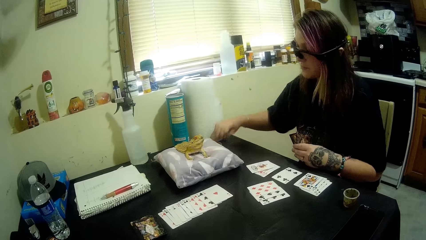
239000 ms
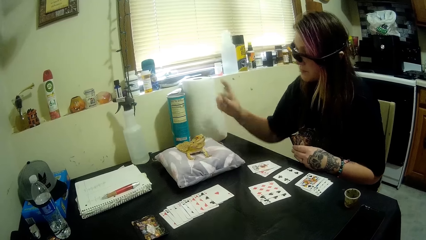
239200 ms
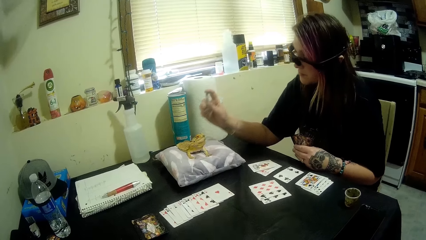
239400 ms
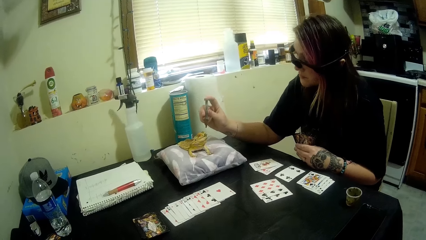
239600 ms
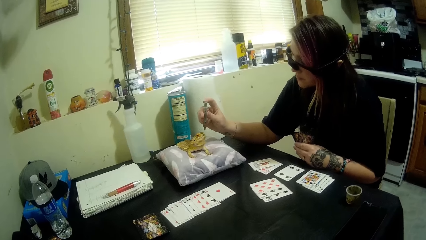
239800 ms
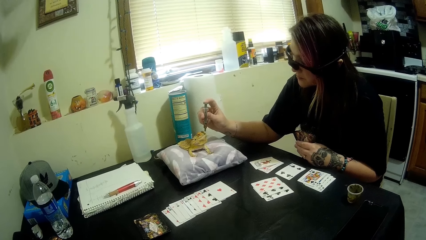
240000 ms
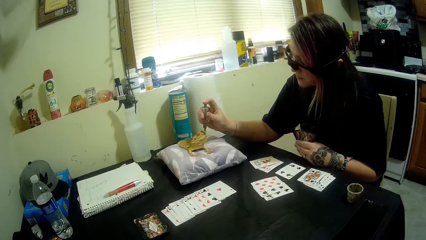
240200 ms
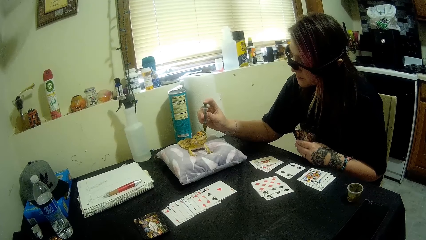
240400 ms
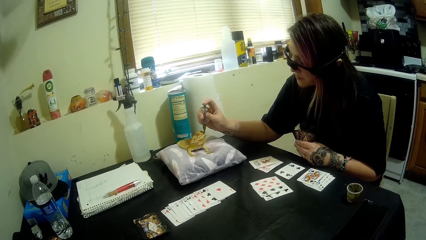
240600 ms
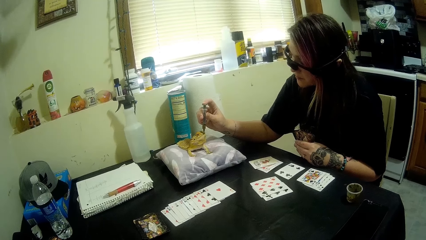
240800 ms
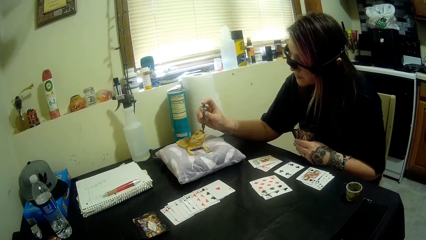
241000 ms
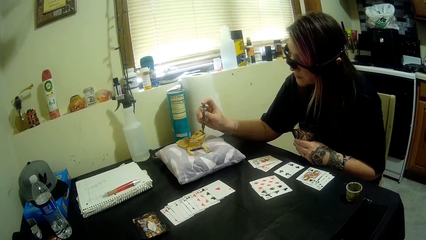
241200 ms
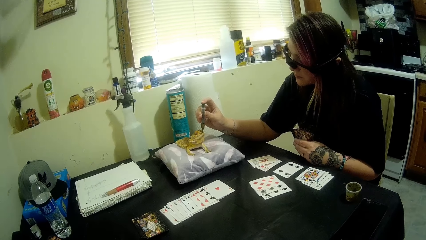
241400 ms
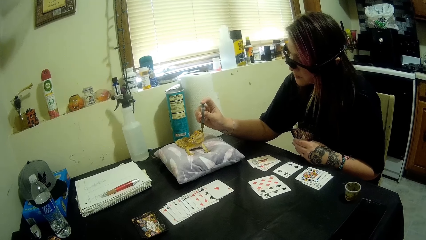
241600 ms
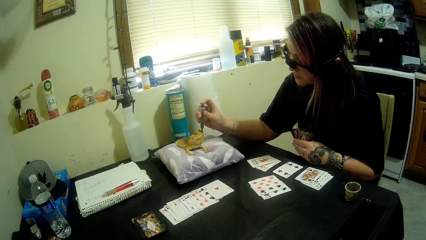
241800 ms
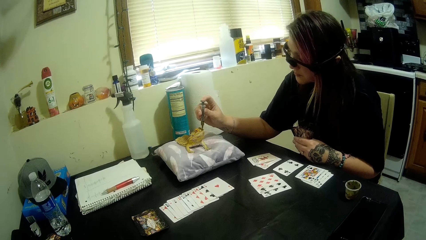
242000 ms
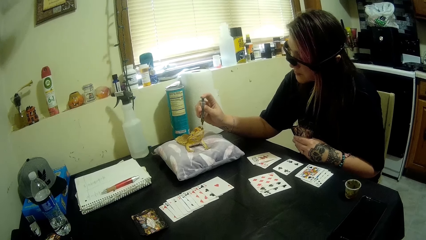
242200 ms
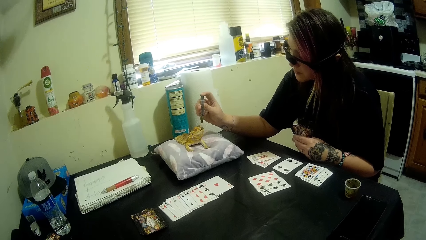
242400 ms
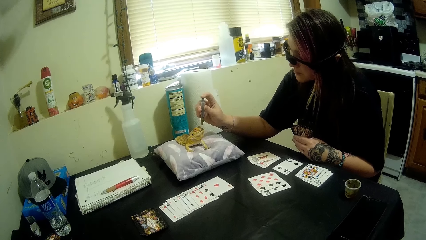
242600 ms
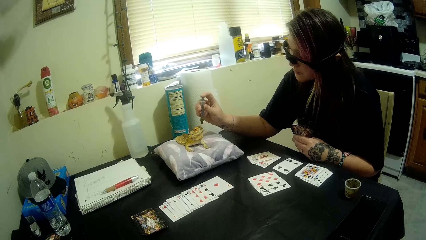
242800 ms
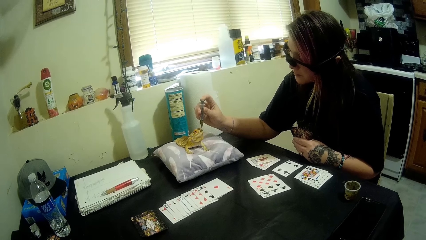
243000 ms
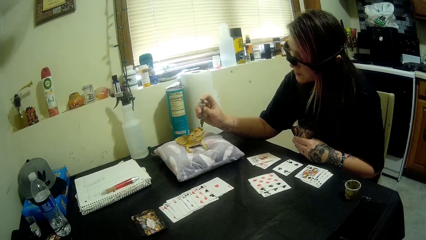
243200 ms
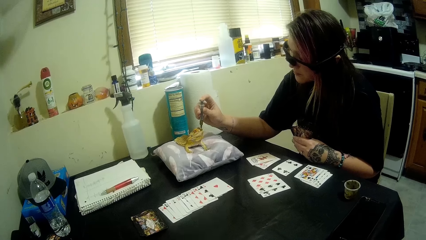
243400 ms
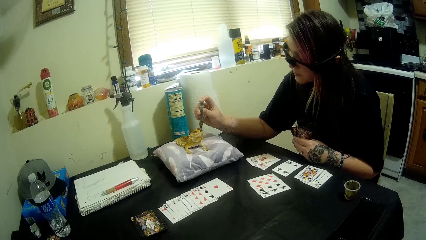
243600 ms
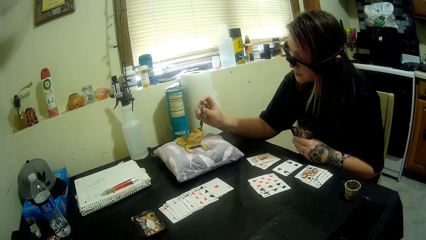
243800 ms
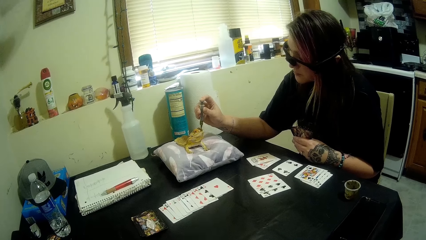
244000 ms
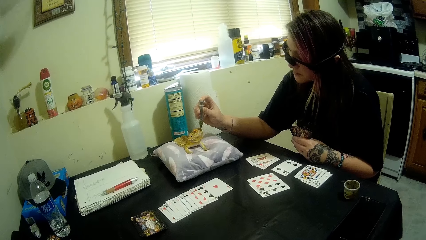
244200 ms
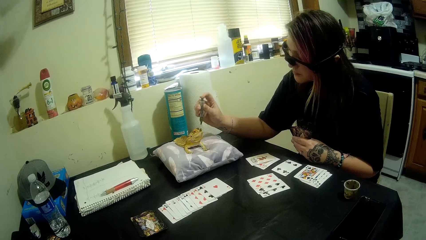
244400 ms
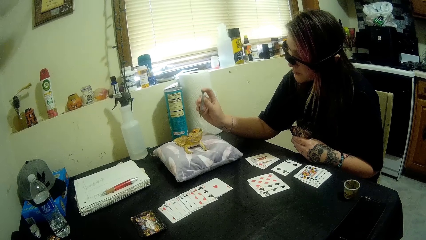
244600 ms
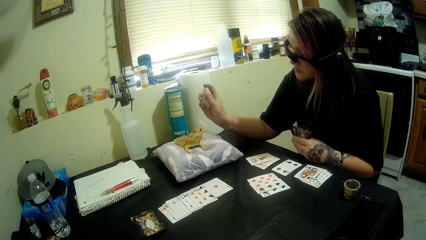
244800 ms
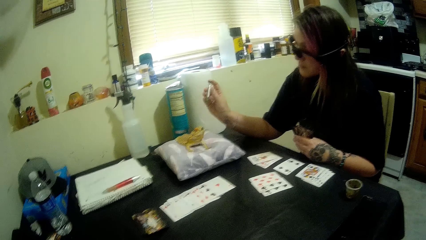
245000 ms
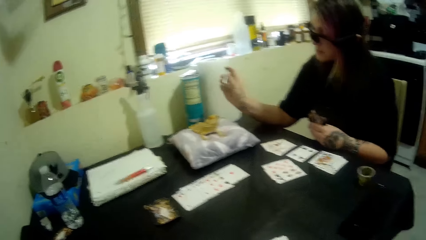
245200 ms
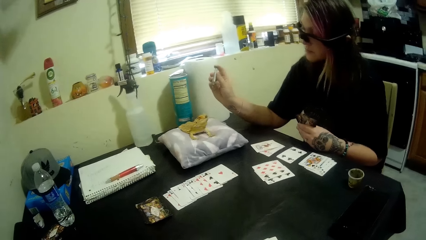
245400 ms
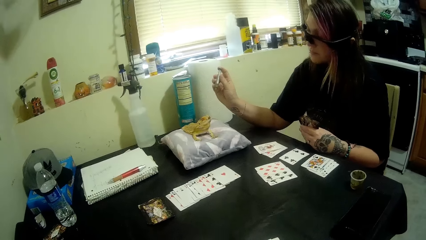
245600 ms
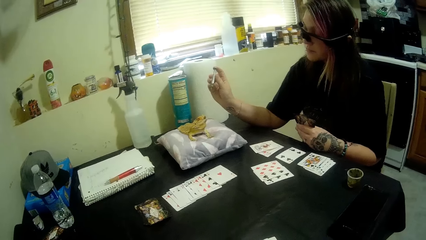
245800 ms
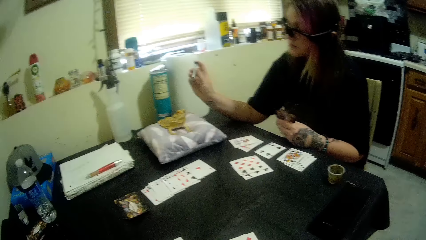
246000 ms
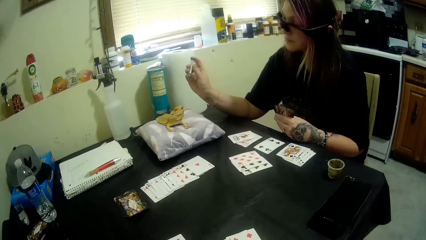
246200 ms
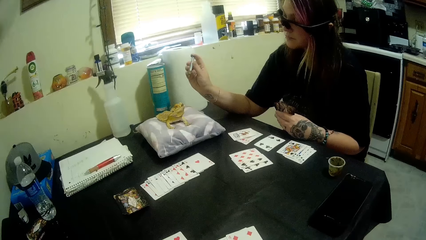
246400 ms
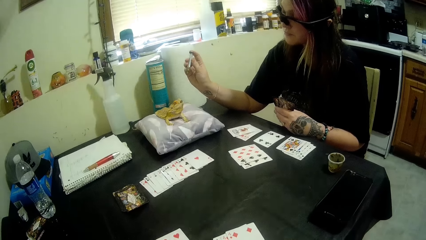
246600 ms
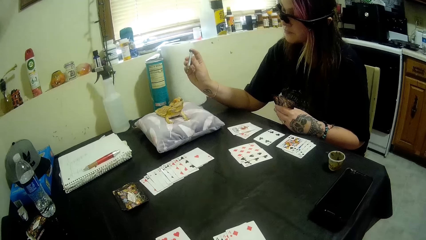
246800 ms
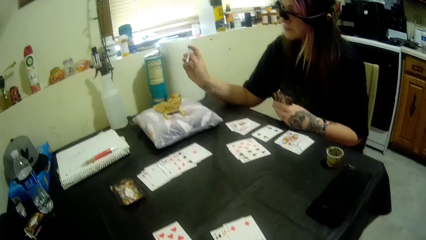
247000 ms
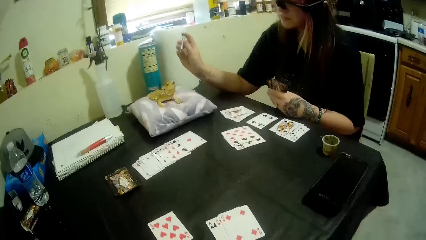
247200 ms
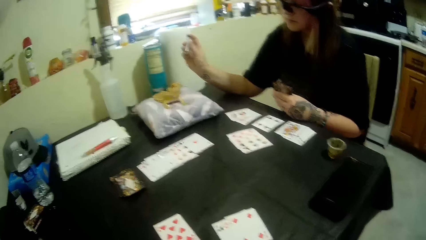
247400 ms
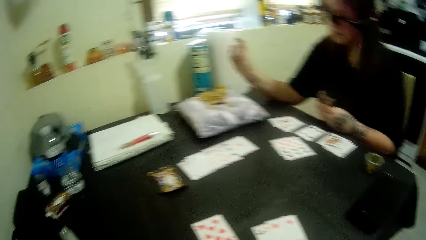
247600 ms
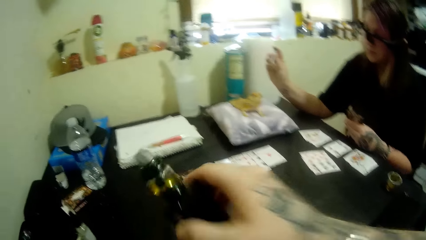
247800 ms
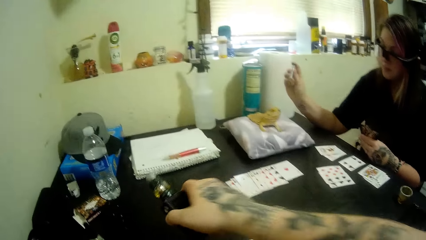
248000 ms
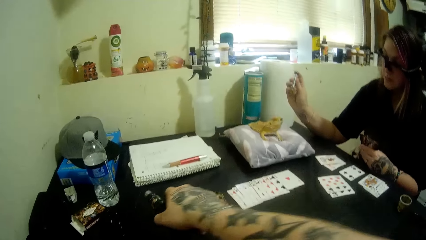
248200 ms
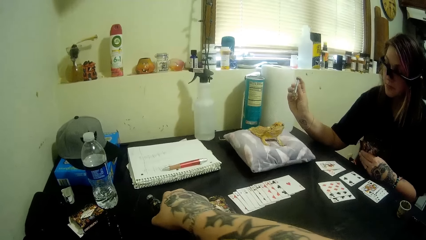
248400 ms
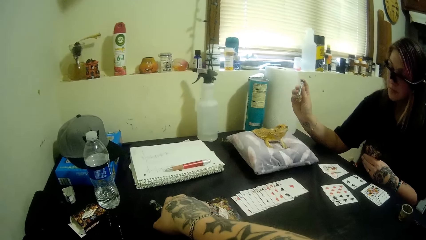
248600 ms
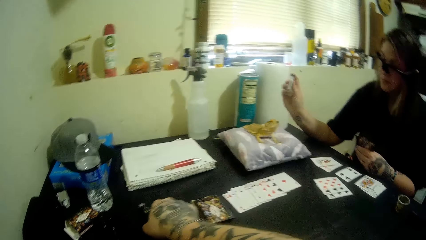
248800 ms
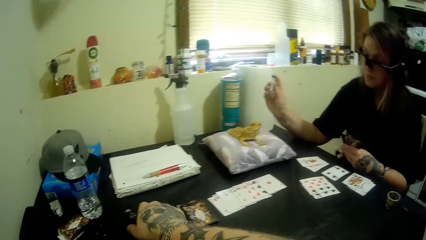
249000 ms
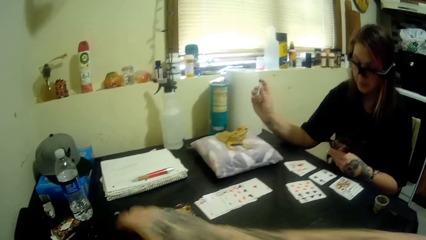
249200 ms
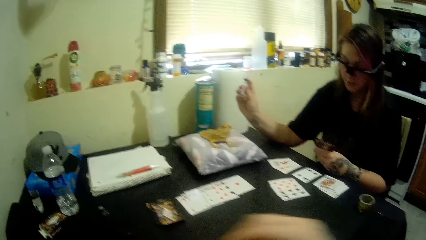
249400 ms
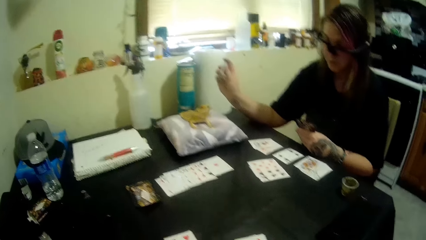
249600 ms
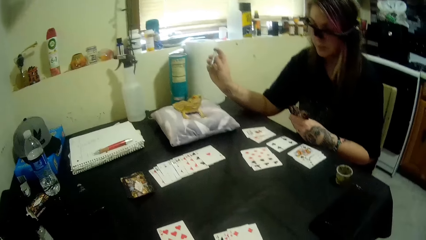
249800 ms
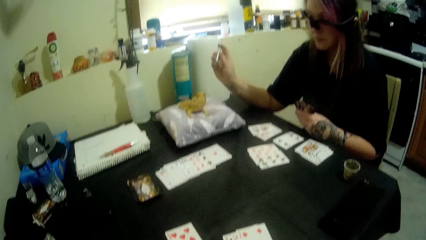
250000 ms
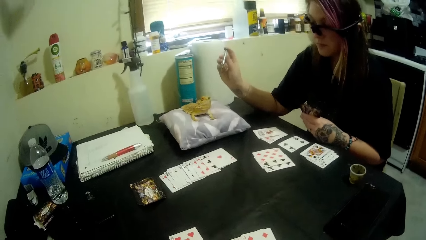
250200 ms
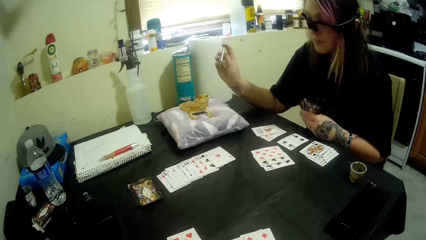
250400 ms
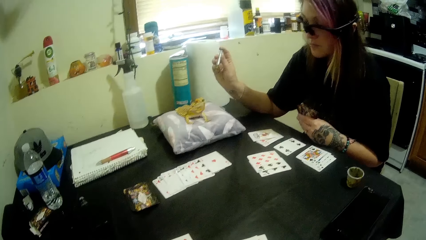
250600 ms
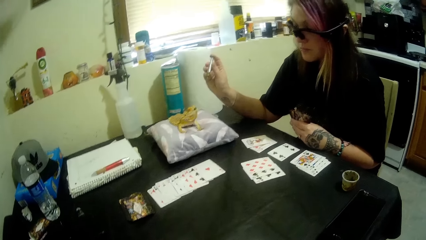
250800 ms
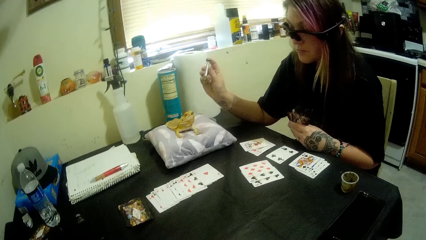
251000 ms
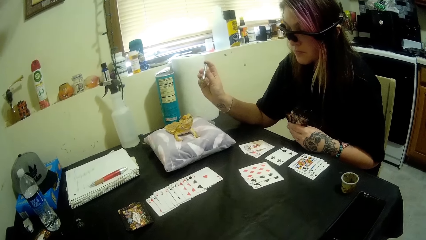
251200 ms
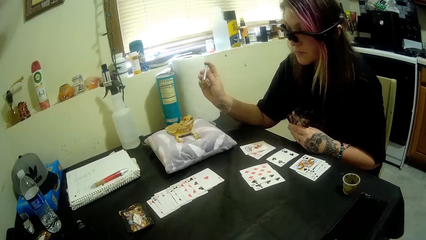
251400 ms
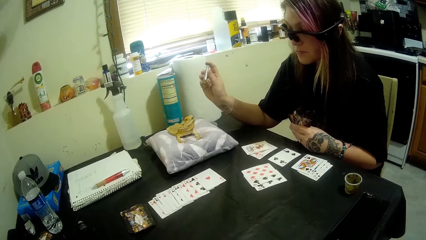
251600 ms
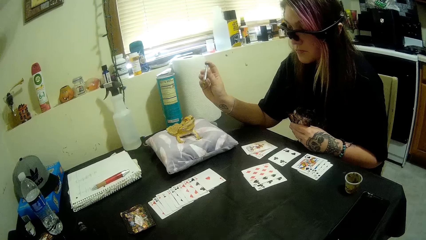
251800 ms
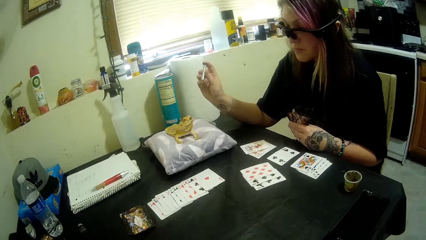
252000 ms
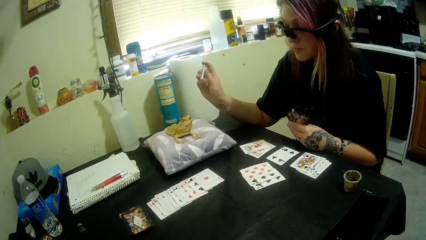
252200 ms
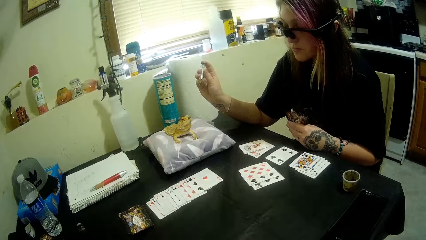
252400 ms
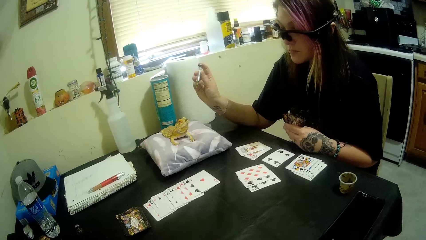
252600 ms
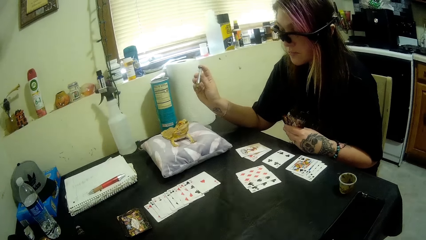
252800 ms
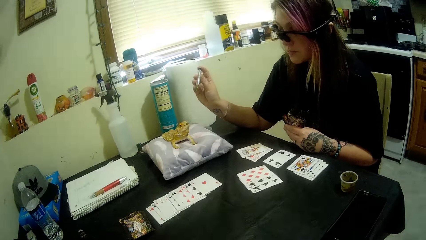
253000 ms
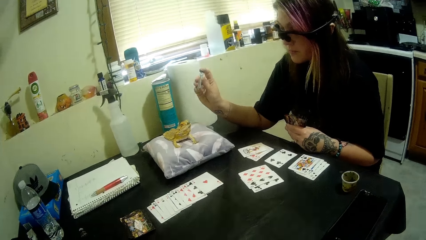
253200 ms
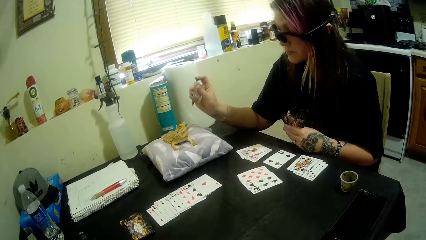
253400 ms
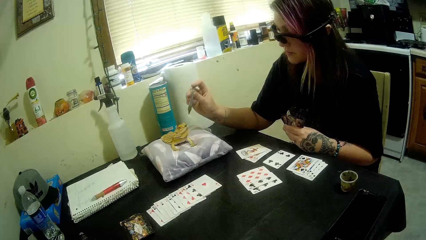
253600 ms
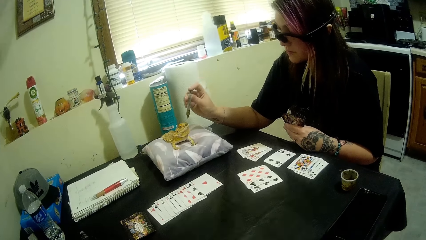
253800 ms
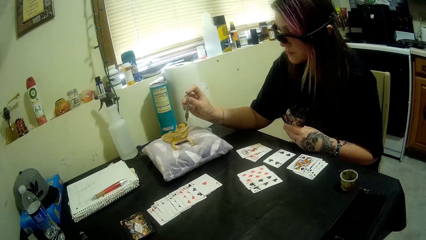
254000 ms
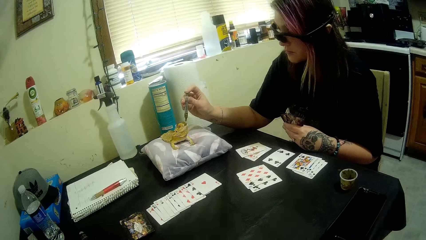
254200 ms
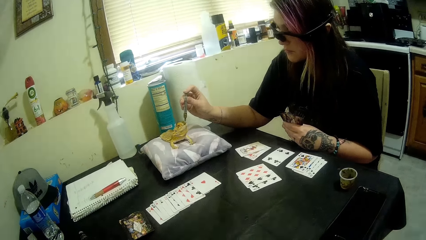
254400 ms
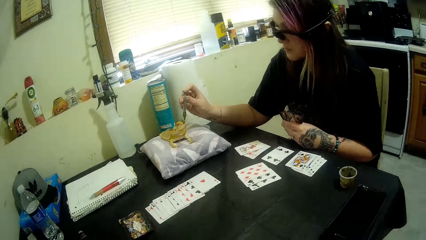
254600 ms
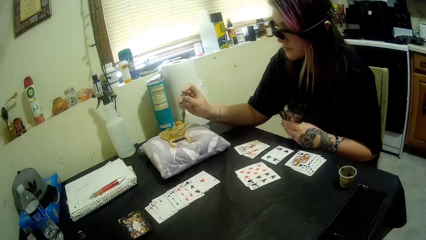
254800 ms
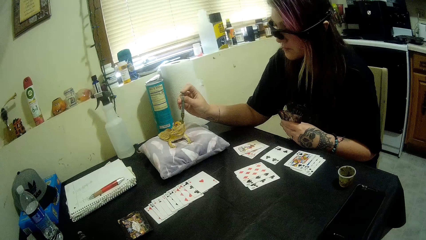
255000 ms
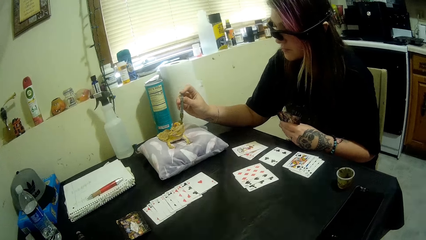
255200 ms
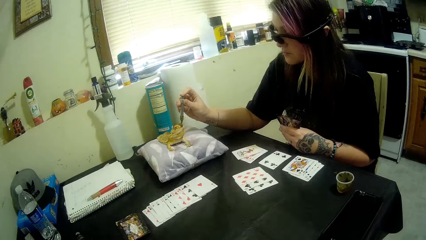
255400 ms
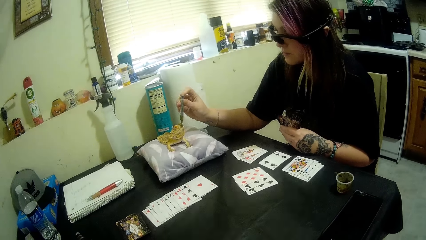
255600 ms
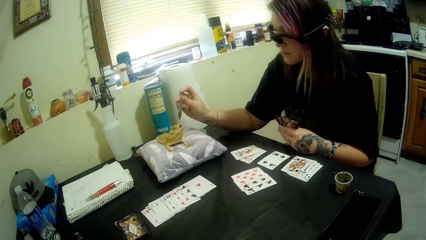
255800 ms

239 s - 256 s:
A woman picks up the syringe from the table with her right hand and feeds the bearded dragon from the syringe. The woman drops something on the gecko. The camera wearer looks around the room. He drops the portable bottle of shisha on the table with his right hand. He looks around the table. The woman drops something on the gecko.
